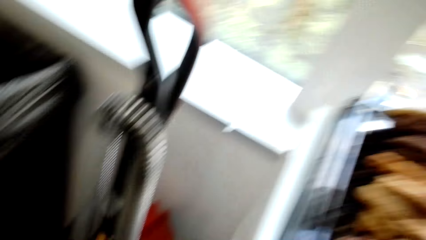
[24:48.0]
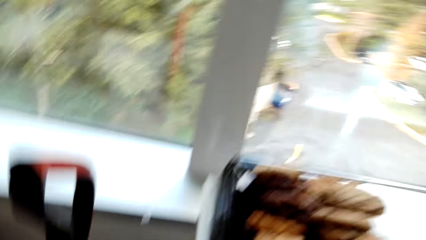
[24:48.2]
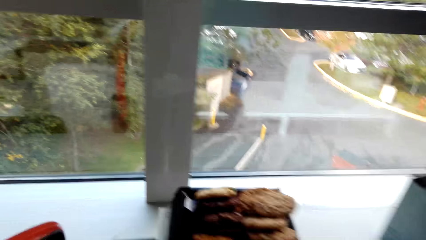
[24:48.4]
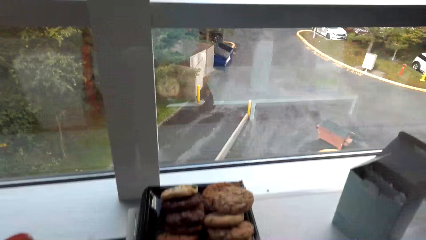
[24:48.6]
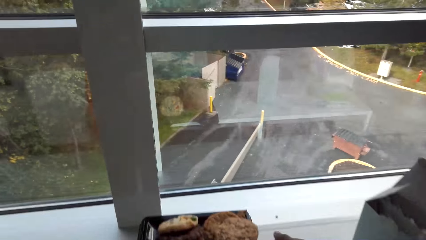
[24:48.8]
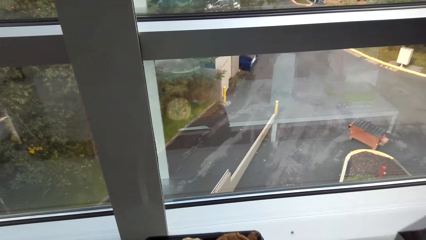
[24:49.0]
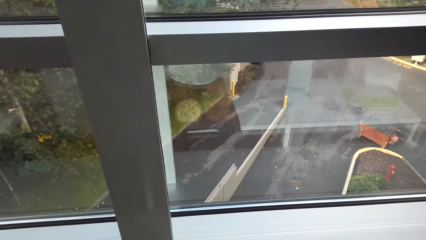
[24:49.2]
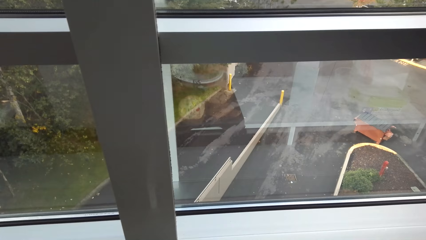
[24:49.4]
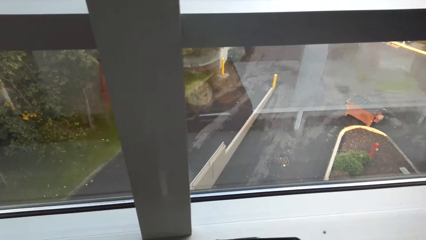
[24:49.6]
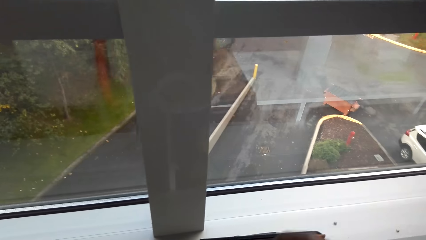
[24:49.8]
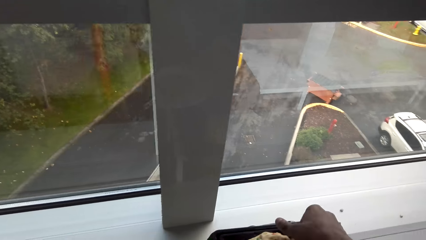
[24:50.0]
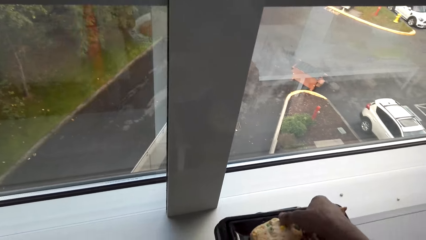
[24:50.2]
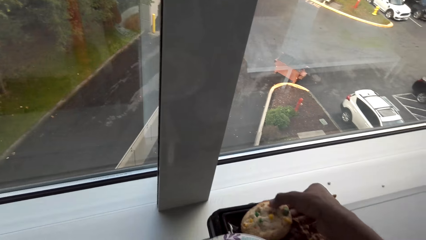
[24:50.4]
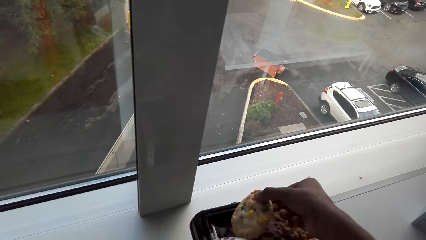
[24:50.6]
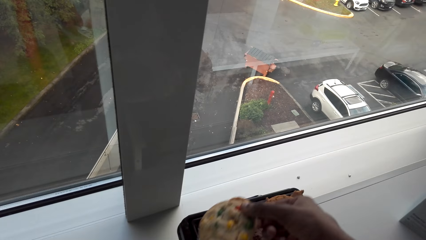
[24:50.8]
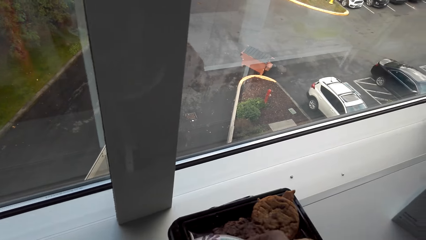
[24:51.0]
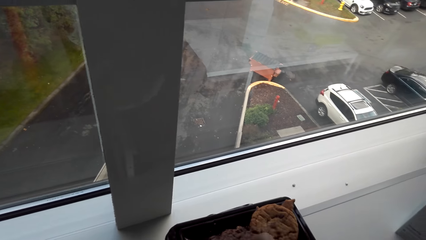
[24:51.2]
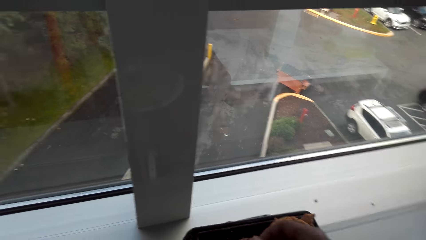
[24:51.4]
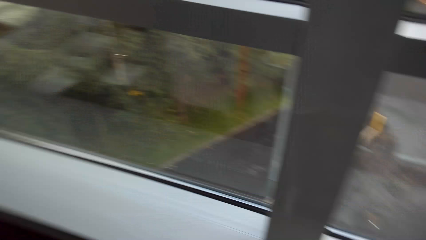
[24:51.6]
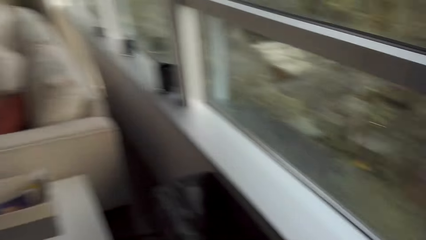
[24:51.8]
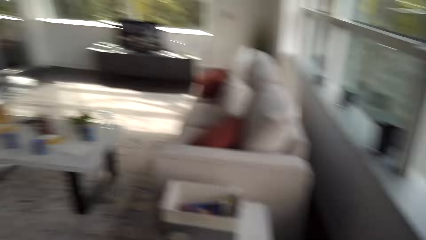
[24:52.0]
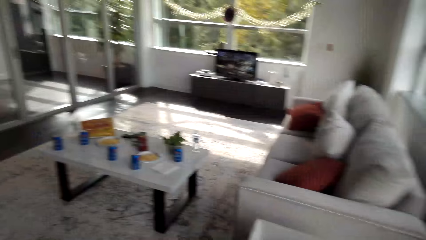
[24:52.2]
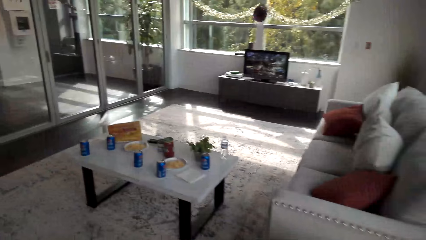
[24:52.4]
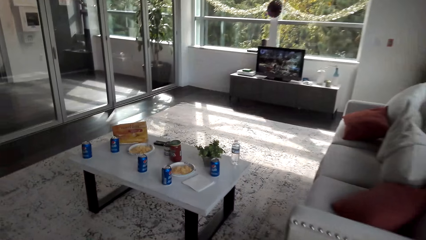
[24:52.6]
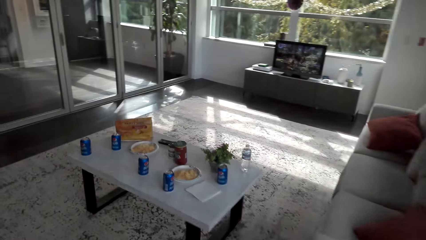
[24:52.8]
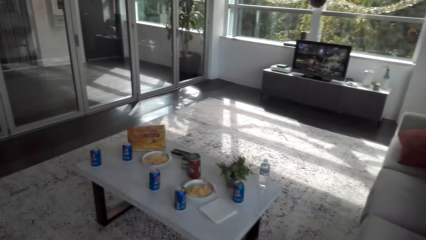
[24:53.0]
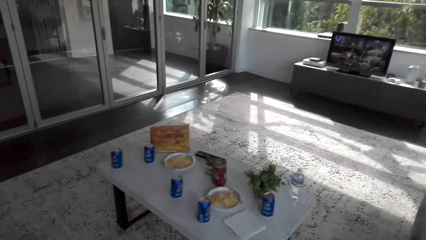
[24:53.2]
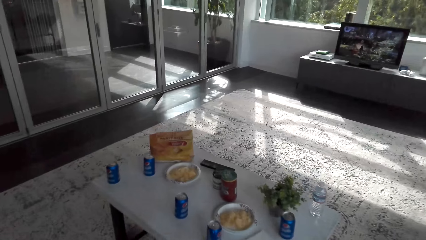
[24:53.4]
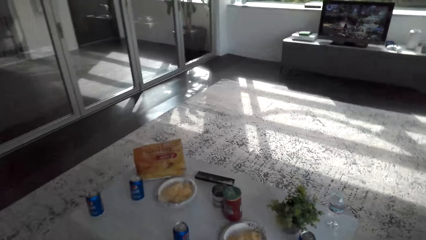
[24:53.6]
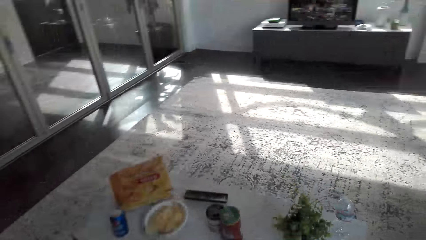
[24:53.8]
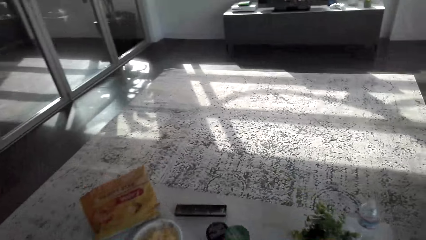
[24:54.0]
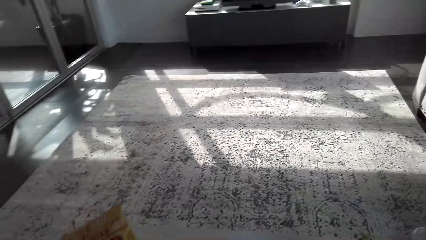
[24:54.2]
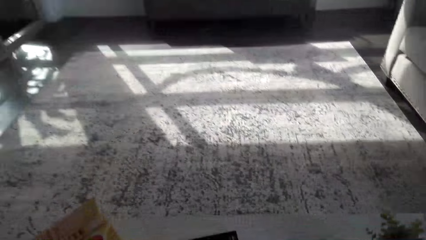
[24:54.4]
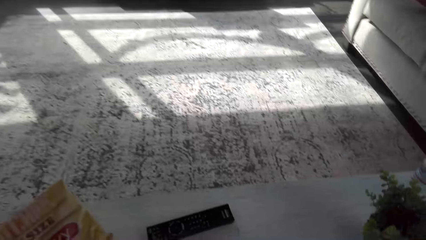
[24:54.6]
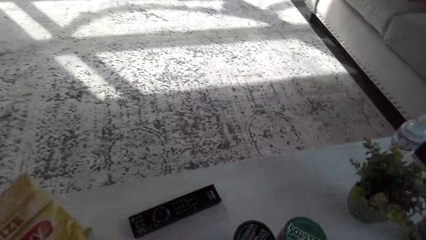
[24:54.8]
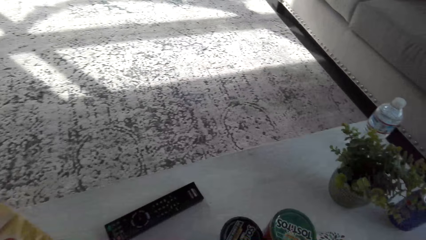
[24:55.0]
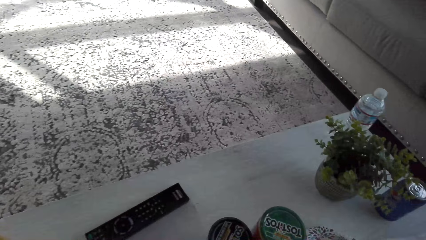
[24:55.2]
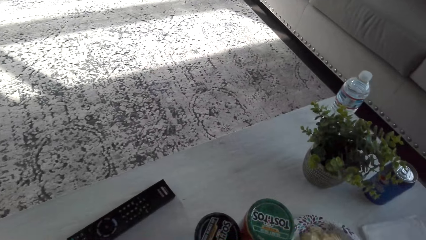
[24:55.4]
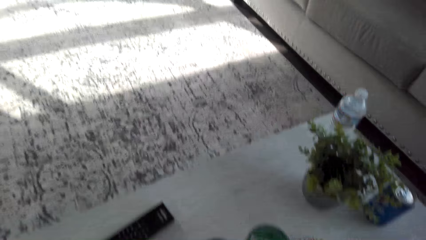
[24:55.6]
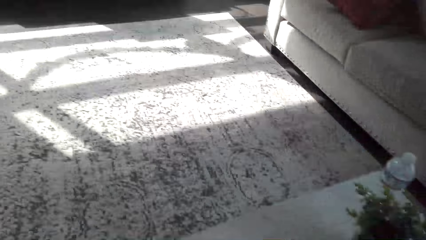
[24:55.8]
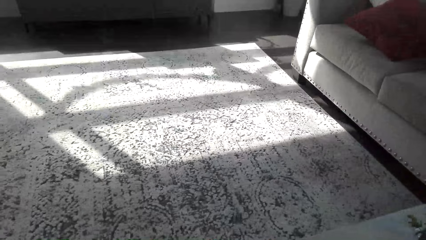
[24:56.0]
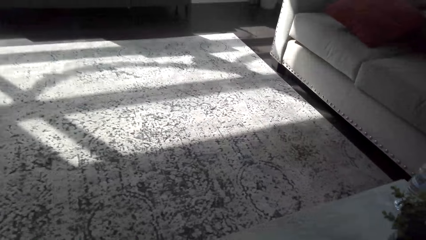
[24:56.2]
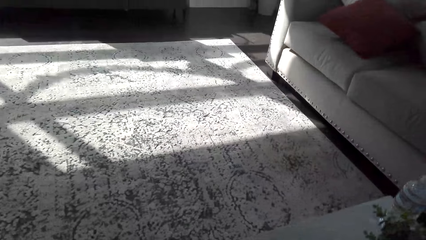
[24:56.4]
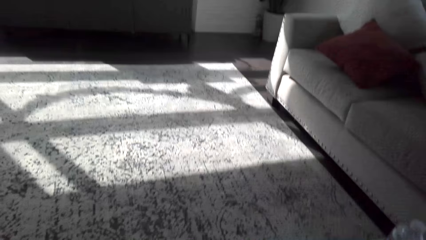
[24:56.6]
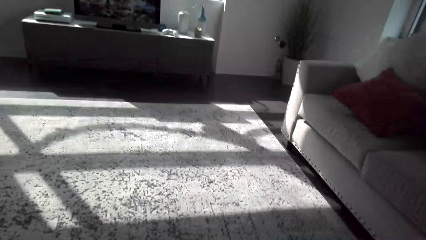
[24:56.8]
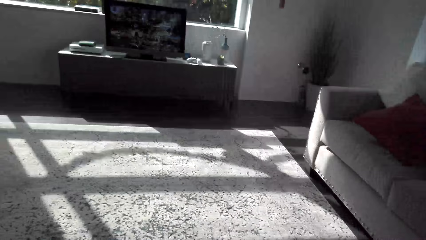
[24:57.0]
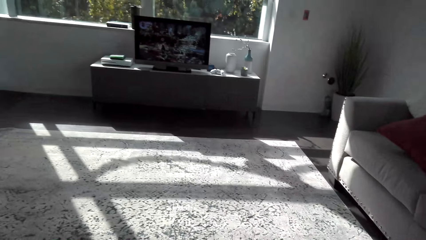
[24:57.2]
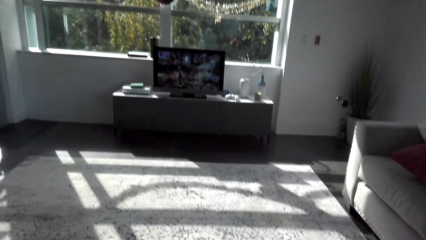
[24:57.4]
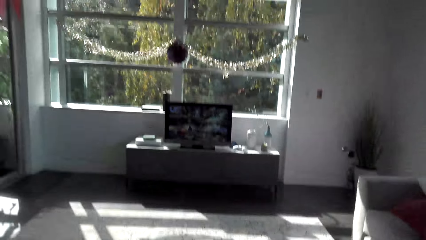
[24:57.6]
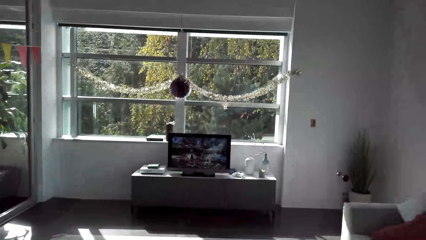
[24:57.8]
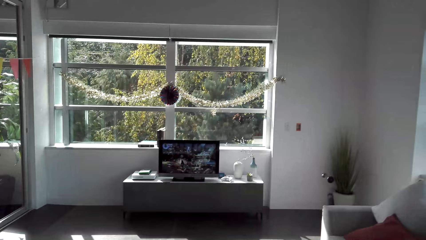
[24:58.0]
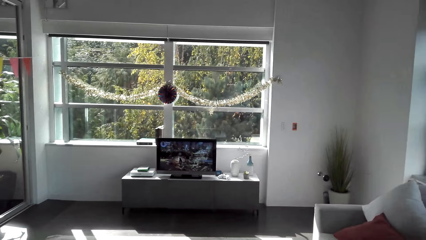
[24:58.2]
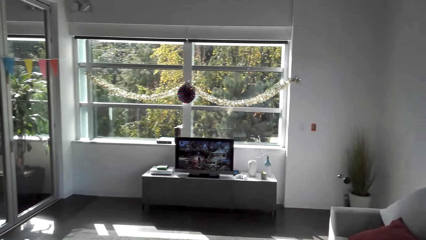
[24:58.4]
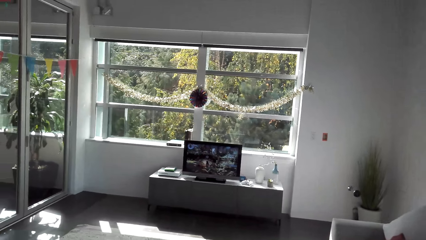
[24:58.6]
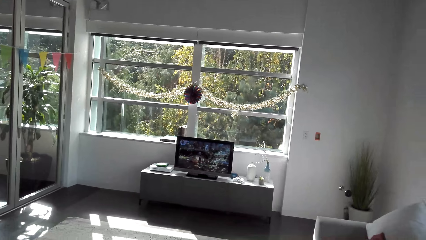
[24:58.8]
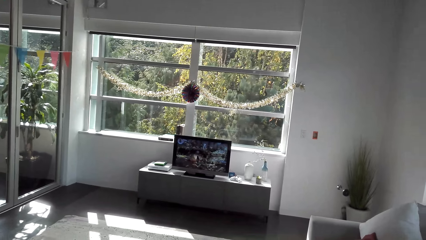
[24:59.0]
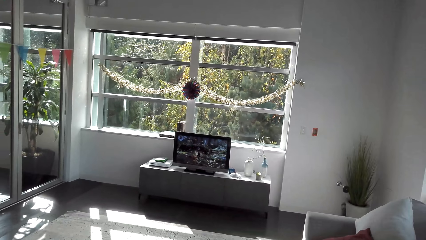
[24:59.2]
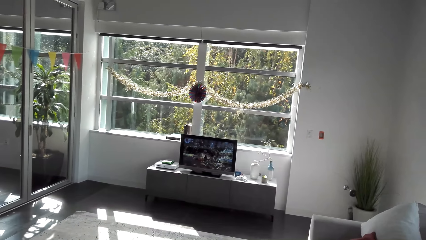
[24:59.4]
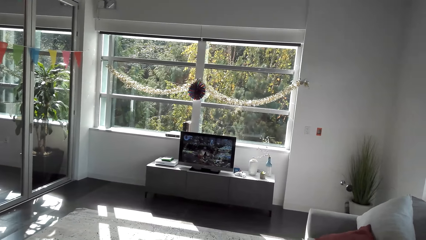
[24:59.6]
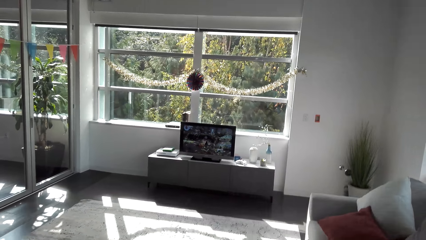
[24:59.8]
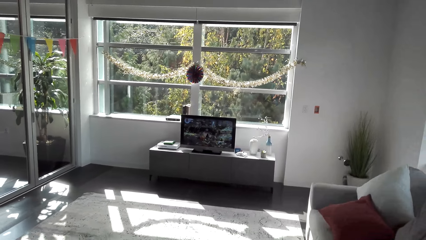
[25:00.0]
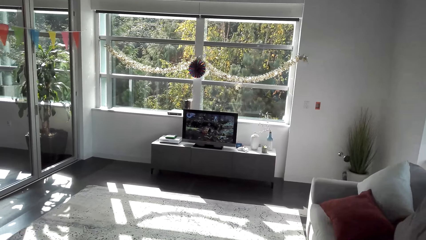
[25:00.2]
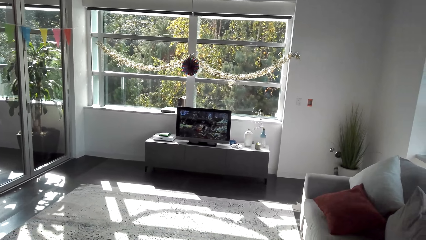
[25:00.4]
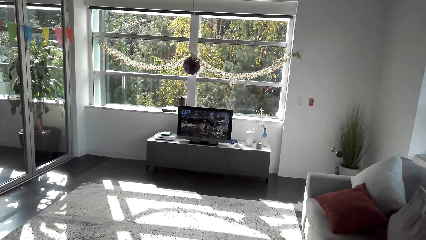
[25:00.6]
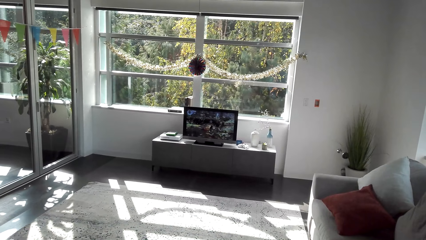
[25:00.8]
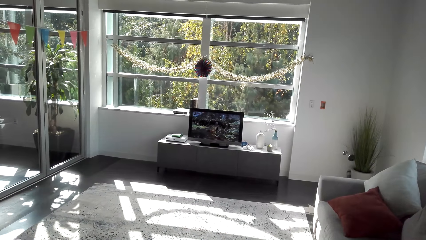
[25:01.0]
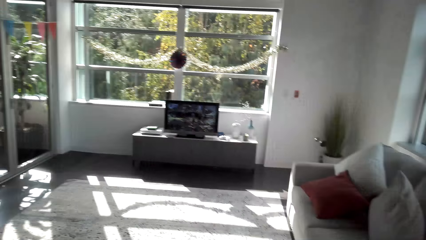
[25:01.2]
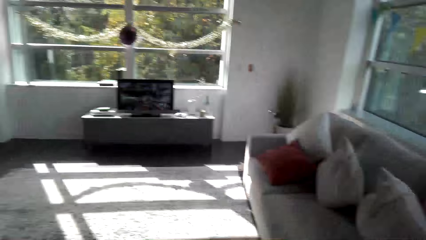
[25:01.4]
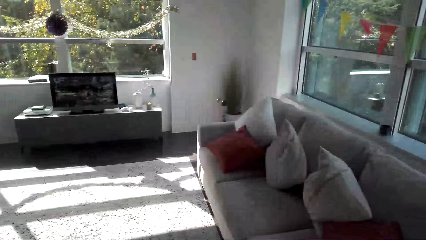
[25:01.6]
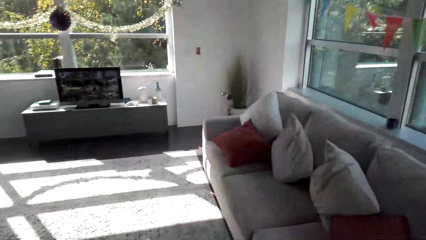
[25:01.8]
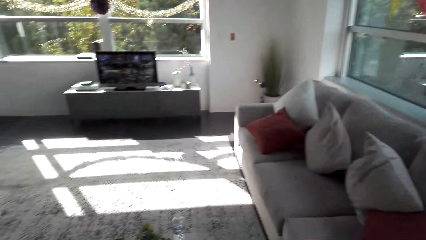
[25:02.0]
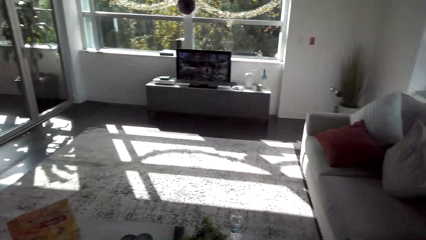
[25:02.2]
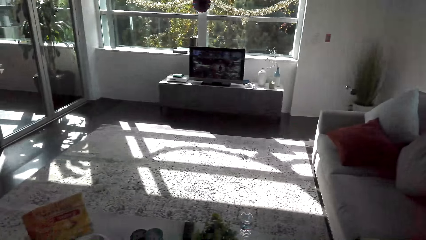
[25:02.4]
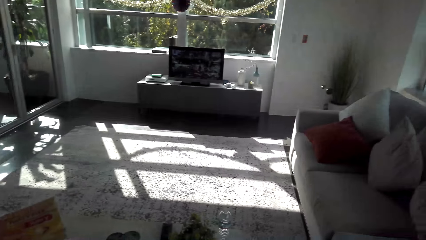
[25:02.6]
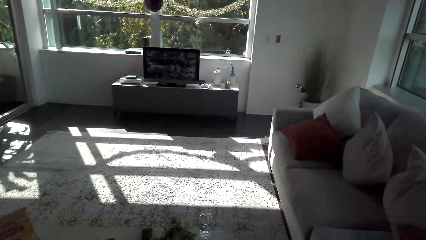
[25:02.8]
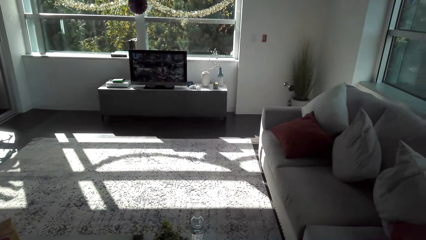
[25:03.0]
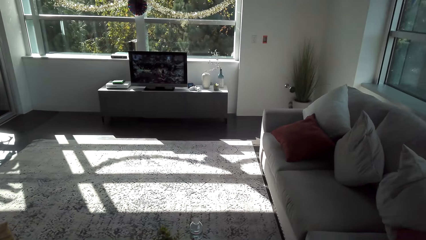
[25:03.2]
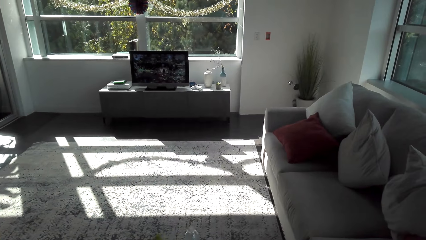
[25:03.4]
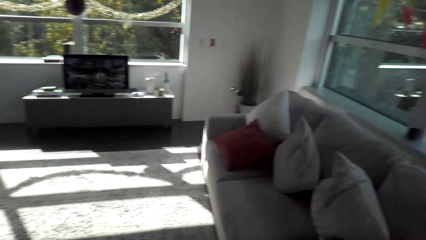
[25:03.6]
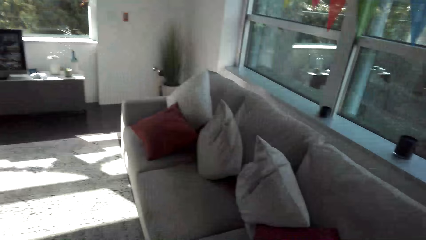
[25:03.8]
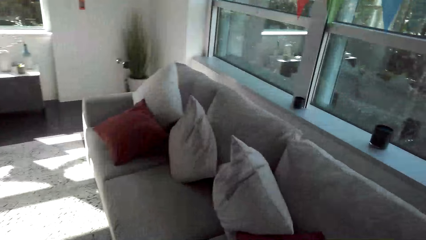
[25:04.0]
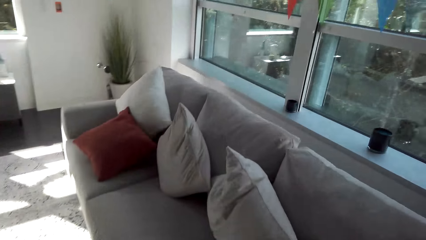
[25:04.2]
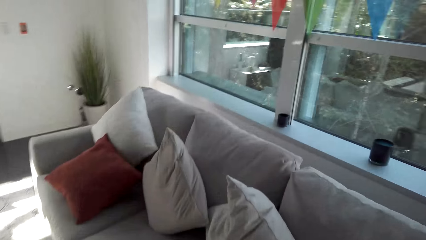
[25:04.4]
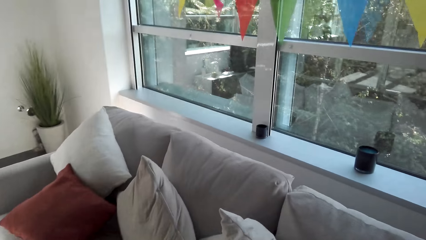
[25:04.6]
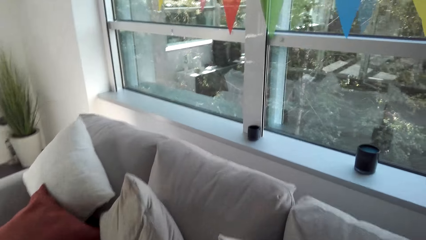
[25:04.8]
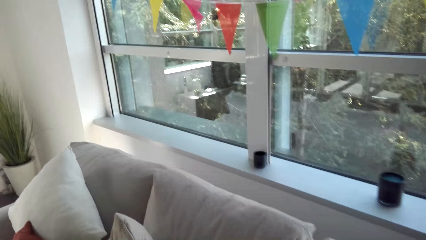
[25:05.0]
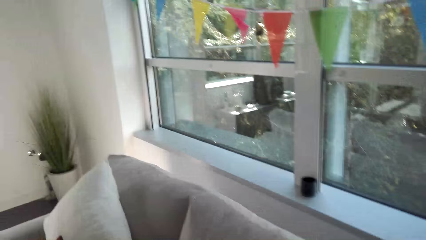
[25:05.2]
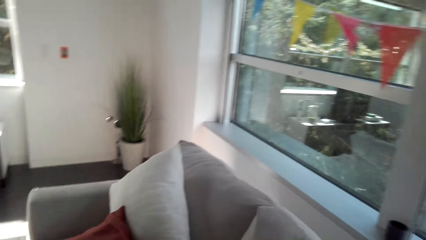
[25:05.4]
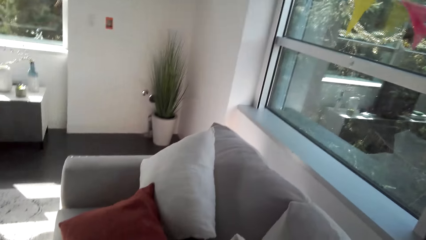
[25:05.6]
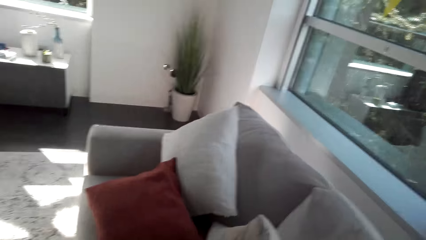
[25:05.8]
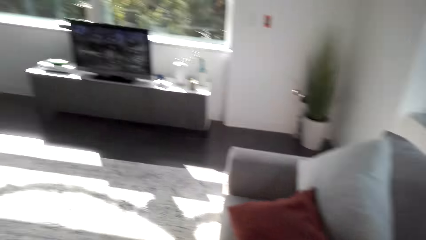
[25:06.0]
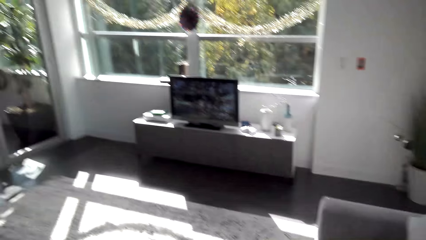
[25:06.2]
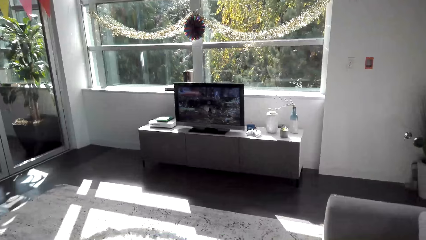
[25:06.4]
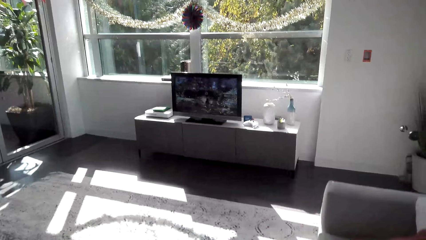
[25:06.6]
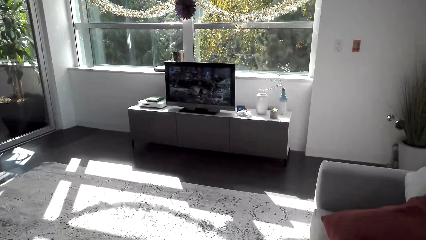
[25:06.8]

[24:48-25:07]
The camera wearer picks up snacks. They serve the cookies. They walk around. They put the cookies on the table. They look around.
